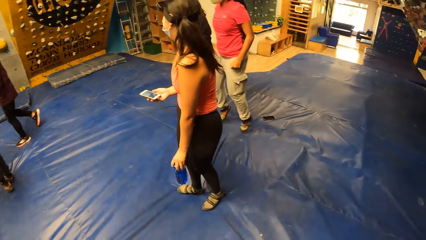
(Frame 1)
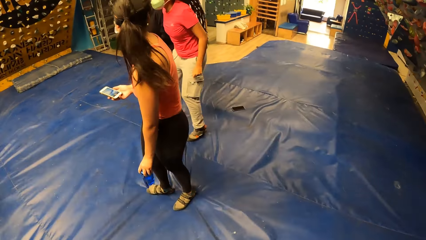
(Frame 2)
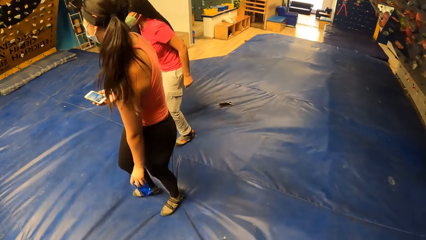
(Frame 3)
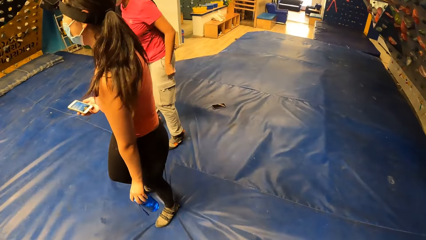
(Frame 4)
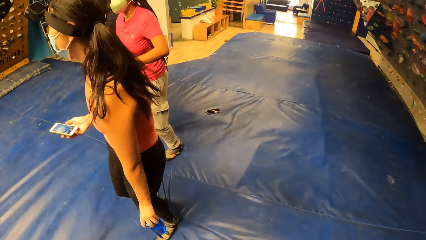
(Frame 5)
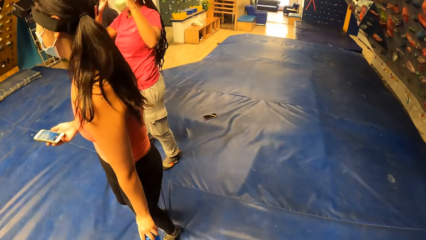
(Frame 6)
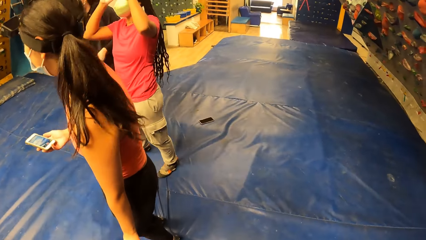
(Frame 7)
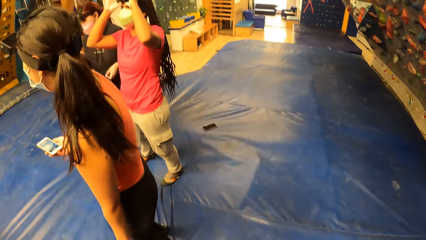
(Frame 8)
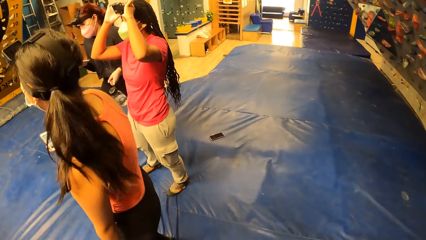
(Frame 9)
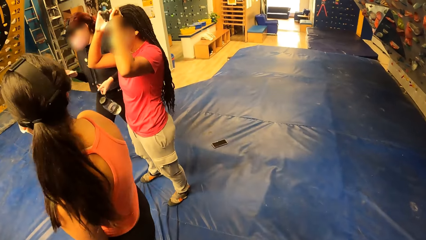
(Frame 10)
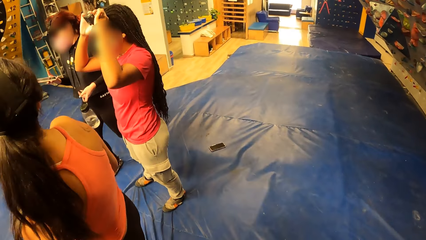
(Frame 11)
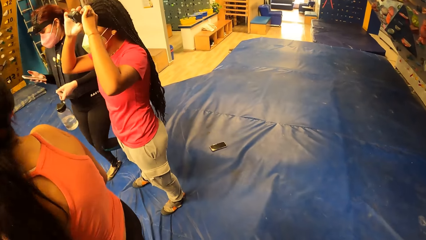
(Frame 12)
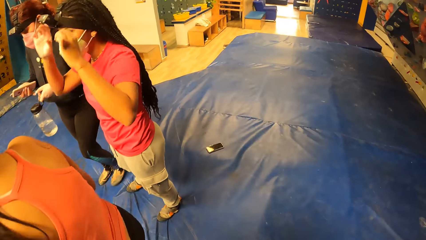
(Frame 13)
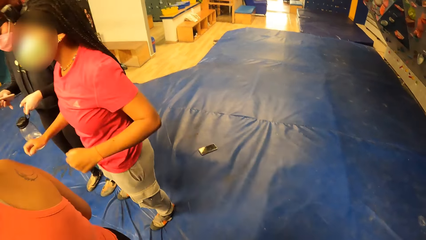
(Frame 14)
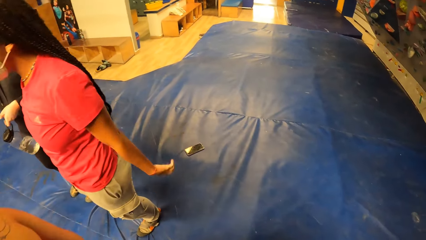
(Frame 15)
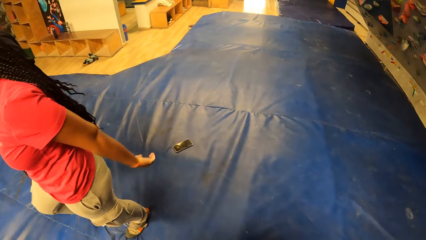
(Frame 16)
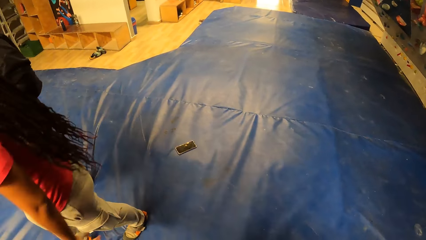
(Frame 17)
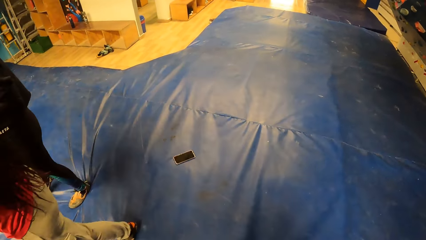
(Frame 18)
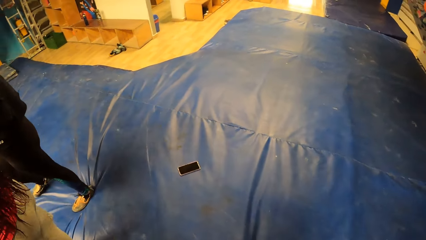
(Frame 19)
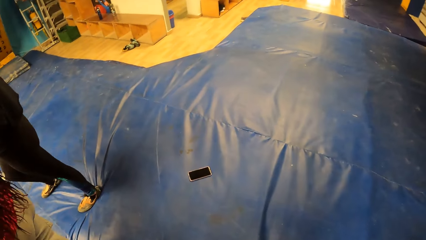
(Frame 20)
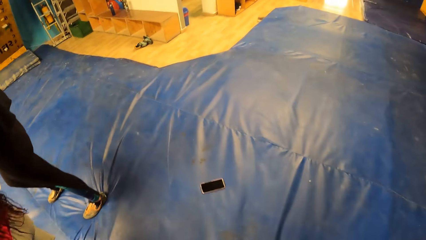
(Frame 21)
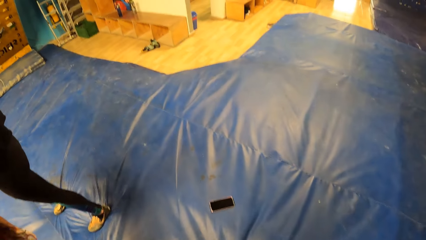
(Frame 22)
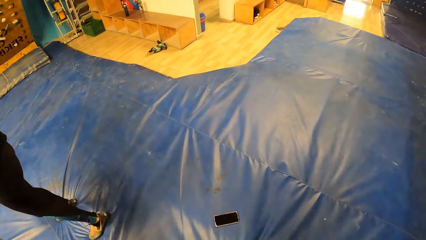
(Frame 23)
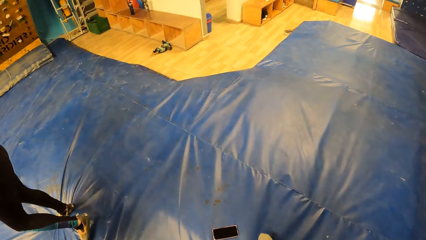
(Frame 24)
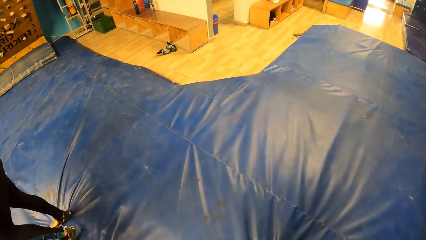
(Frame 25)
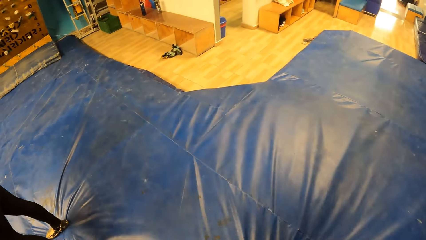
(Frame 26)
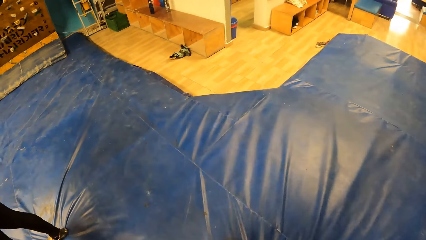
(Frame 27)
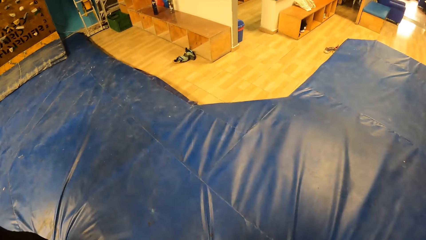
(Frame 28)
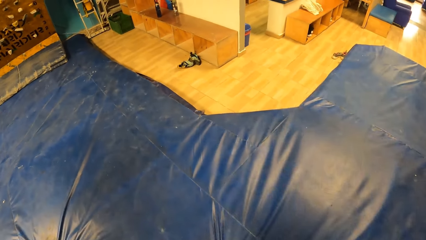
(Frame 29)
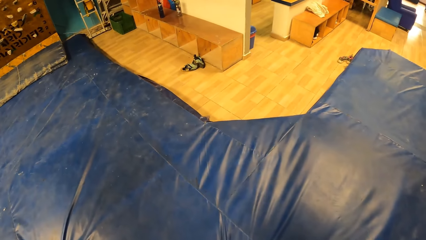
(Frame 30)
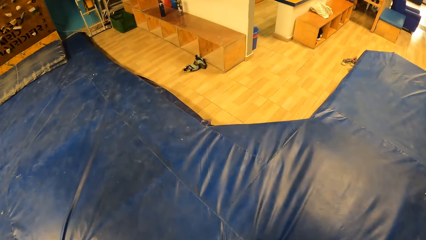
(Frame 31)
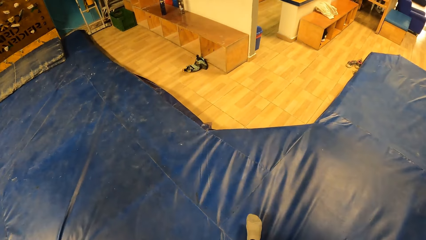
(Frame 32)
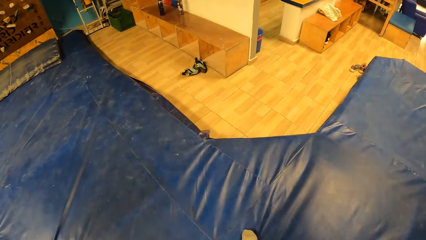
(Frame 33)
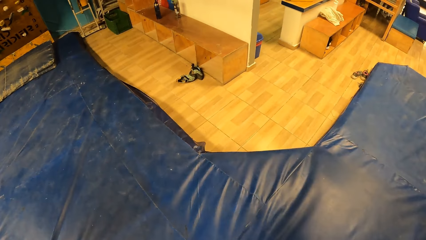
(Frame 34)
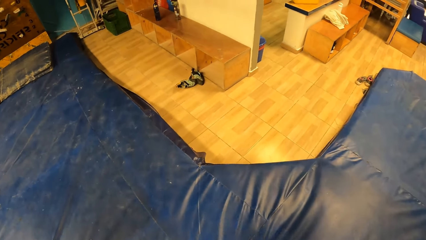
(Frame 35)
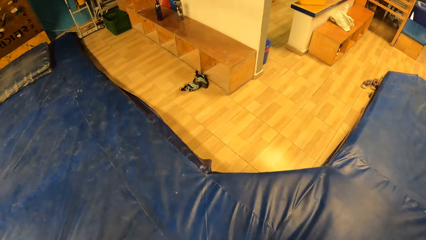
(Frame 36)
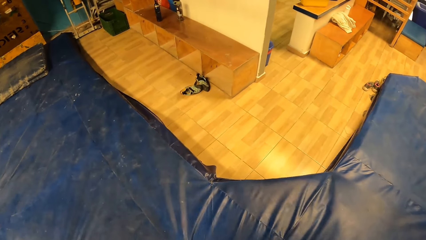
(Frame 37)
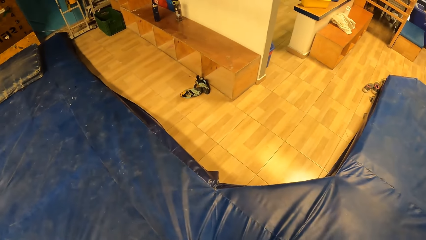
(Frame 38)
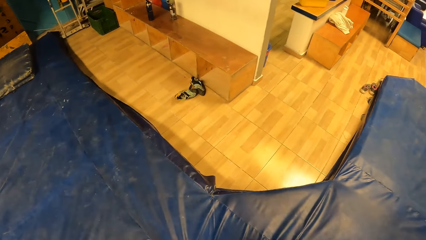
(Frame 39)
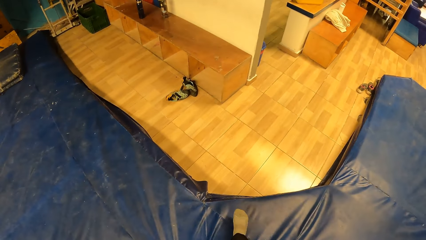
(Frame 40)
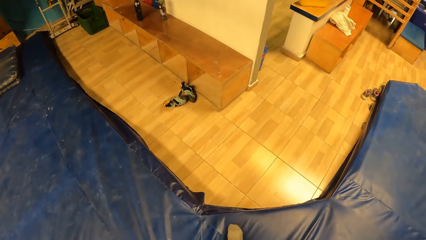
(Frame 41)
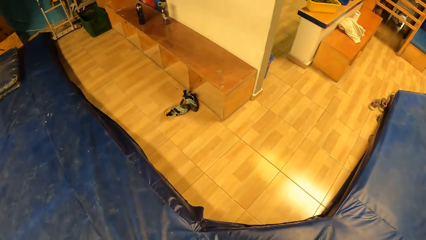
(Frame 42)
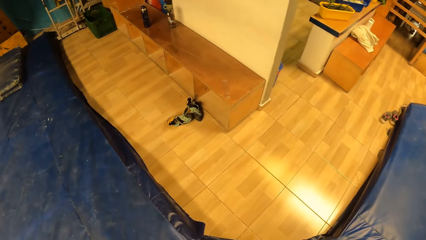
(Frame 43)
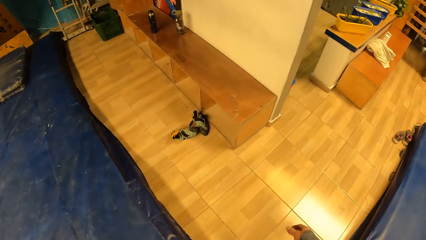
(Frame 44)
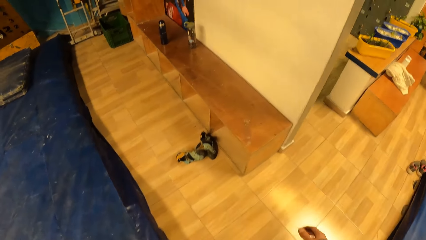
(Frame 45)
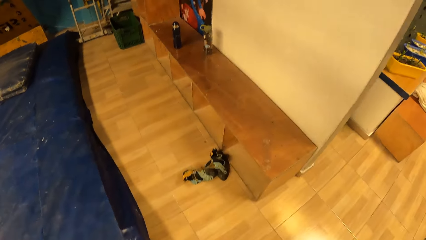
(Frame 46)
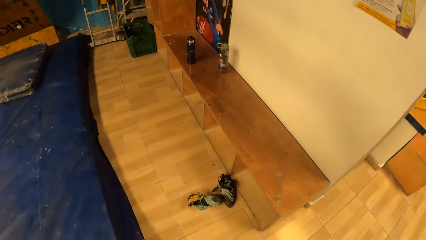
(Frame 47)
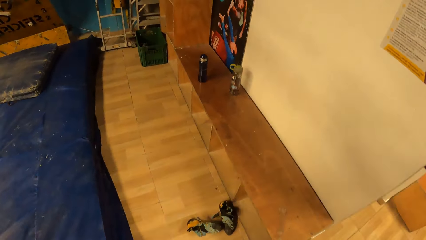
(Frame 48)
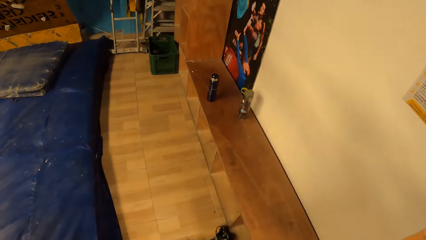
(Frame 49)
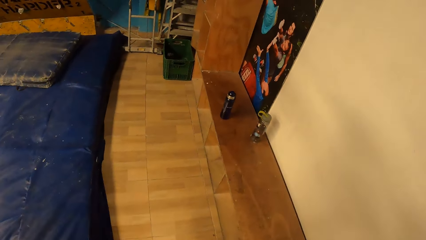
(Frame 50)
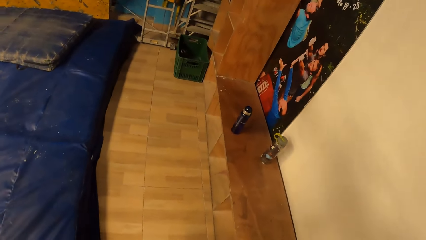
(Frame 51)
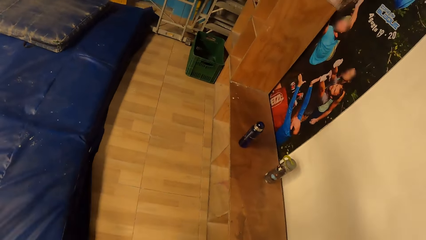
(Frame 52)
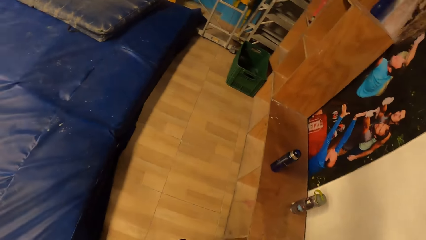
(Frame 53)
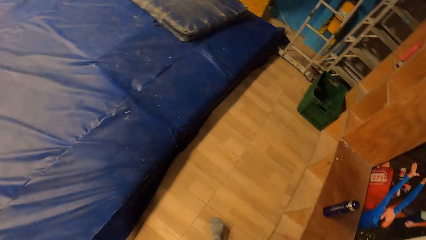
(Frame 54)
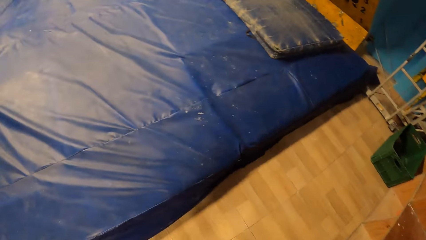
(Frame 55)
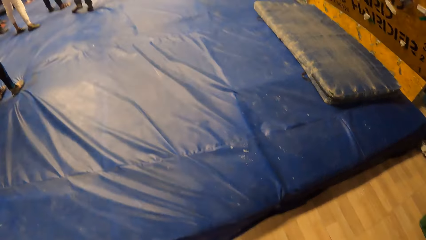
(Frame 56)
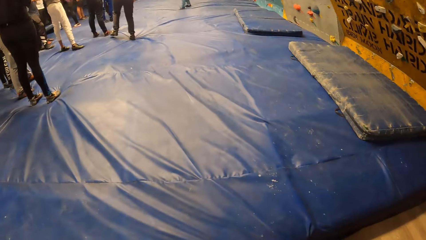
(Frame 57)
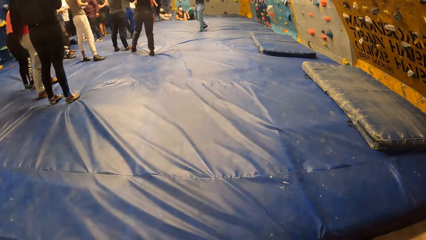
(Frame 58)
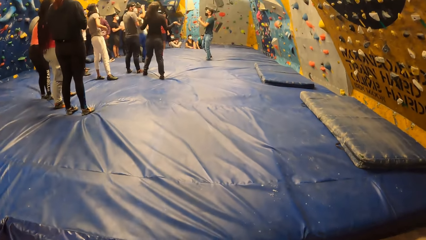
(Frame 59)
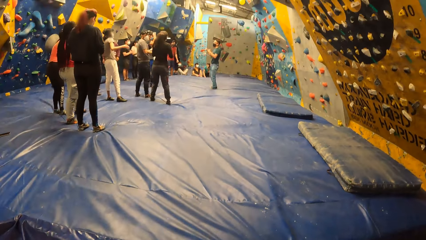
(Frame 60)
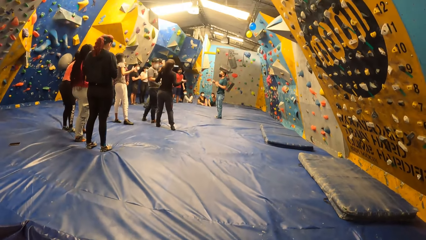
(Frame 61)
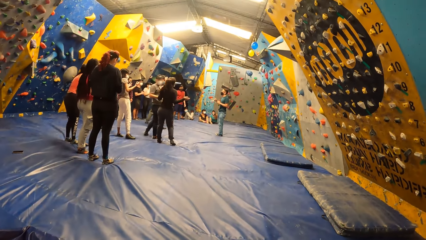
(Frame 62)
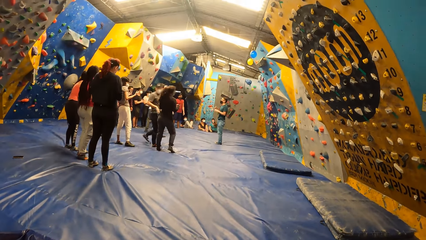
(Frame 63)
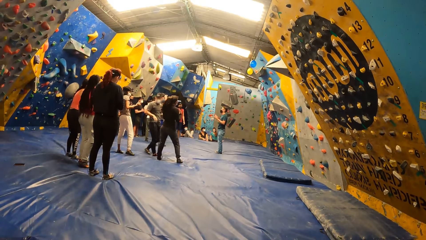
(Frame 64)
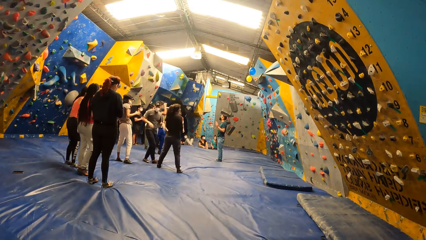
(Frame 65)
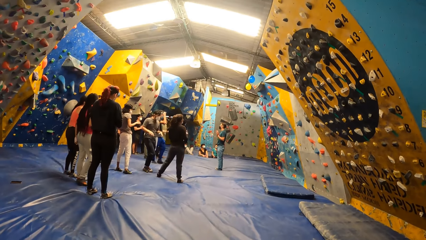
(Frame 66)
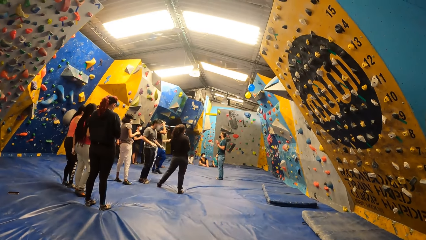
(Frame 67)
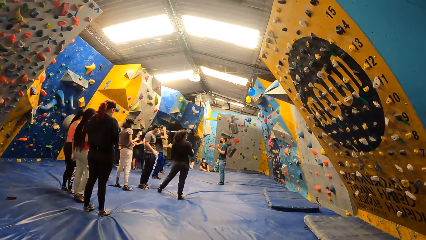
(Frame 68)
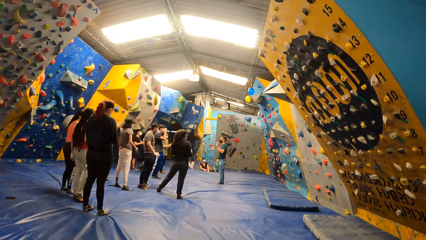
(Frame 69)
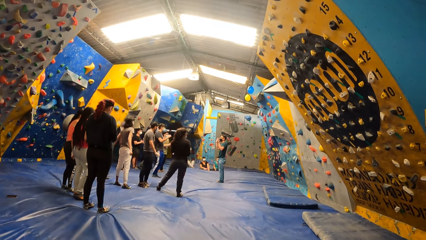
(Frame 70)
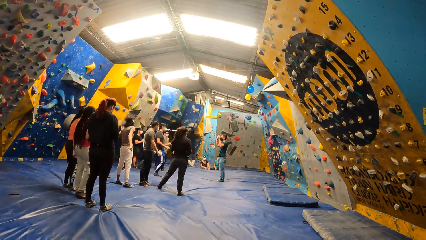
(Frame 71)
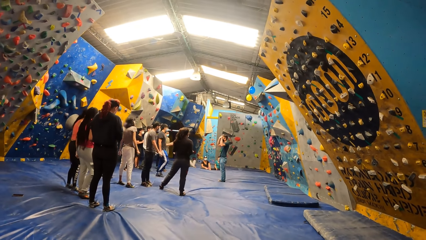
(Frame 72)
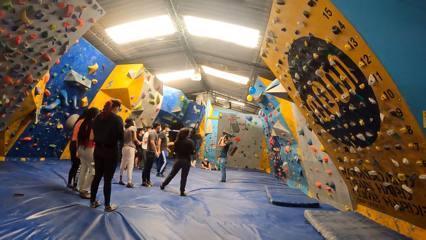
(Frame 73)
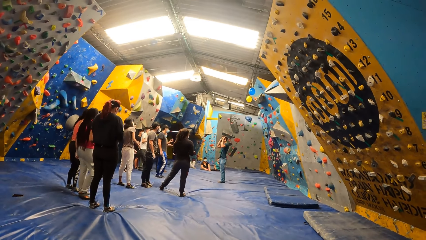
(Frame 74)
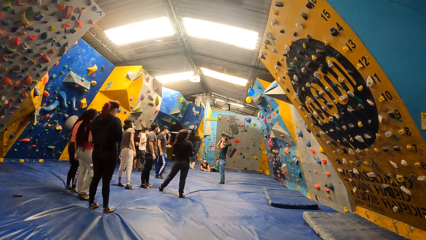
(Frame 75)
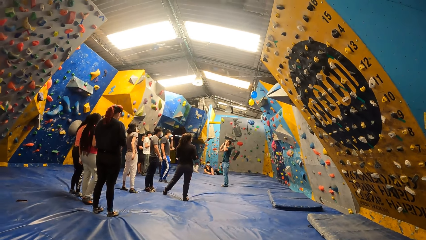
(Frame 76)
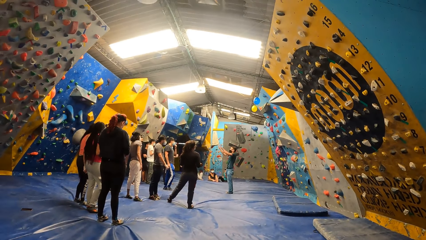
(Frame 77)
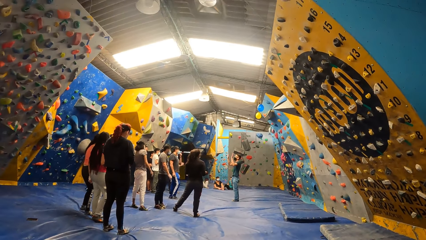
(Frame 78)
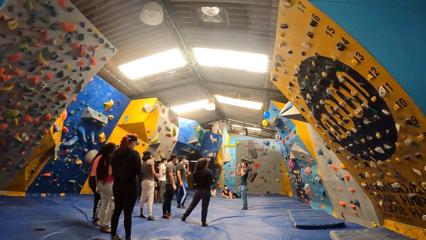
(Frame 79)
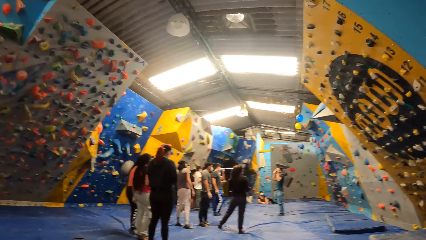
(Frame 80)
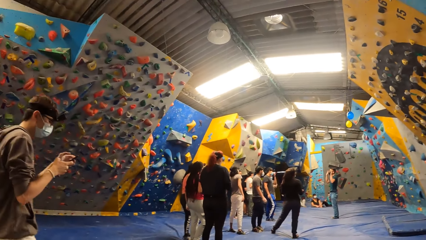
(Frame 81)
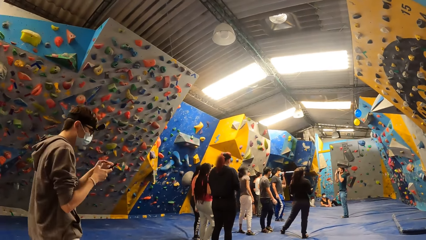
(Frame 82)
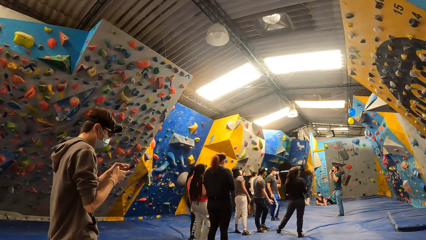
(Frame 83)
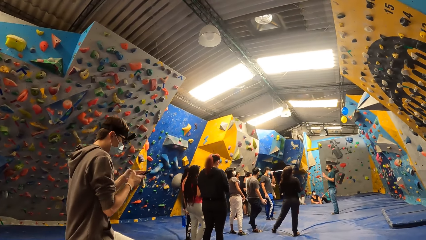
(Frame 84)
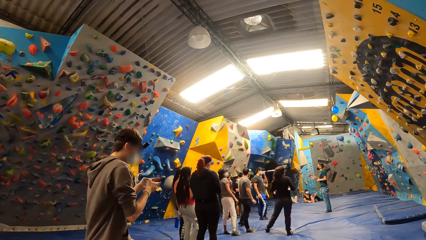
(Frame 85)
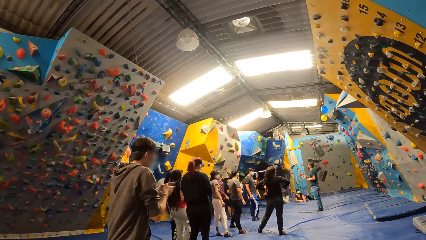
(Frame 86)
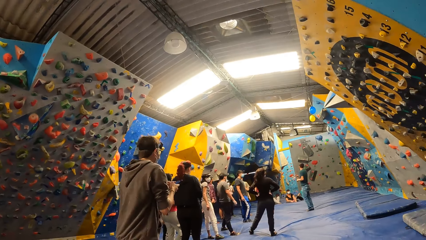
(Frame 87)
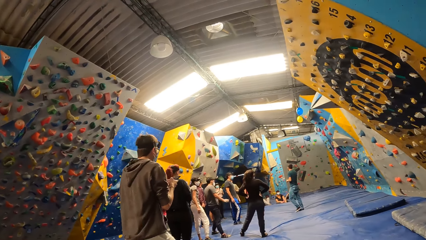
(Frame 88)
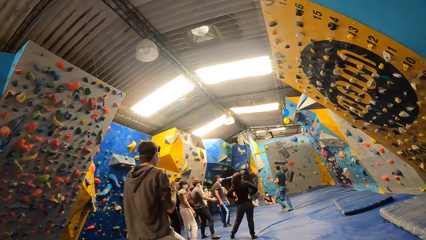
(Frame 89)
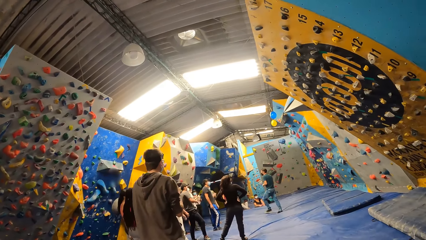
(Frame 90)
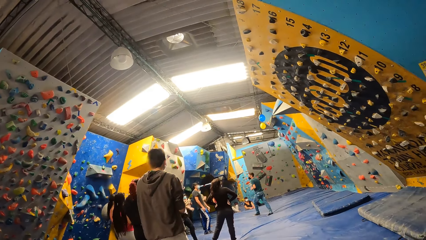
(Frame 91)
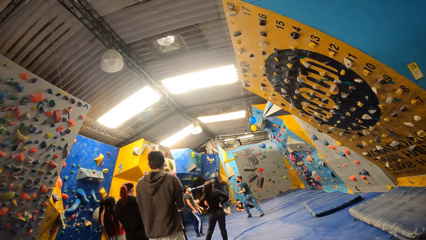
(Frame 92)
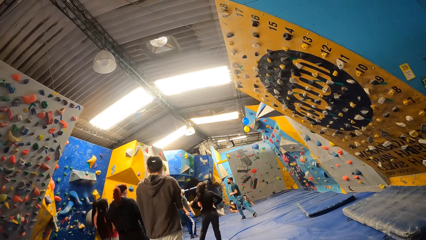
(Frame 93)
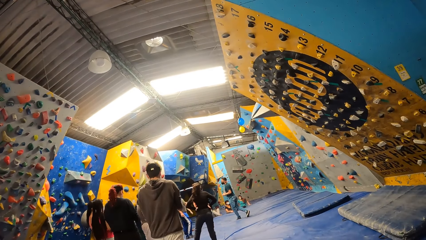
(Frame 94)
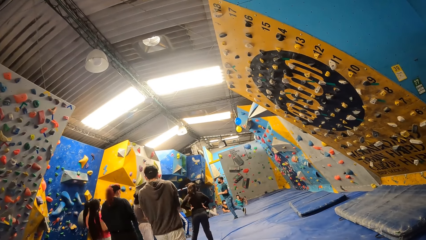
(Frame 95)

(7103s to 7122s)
The camera wearer walks around a room. They sit on a bench. They look around a room. A man interacts with a crowd. Another man walks around a room.
